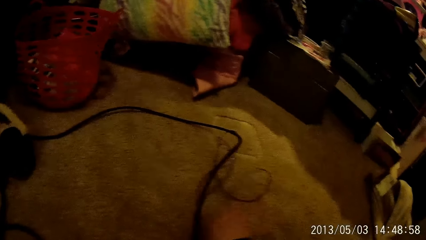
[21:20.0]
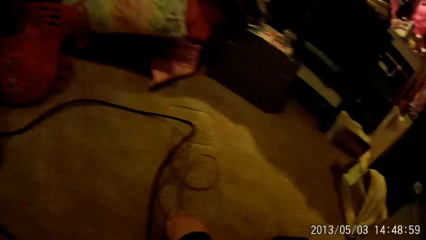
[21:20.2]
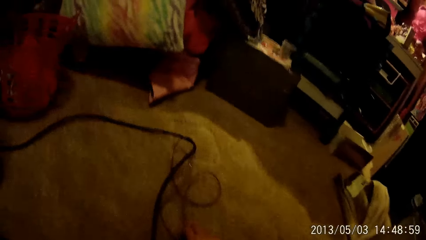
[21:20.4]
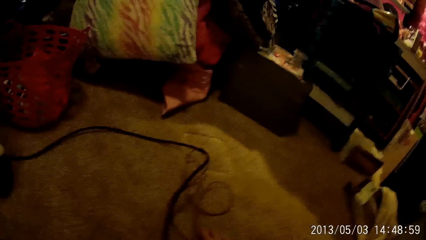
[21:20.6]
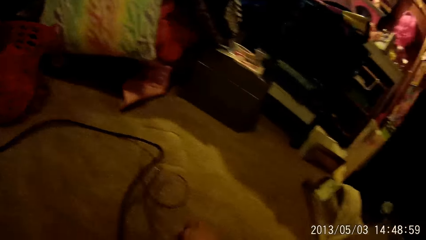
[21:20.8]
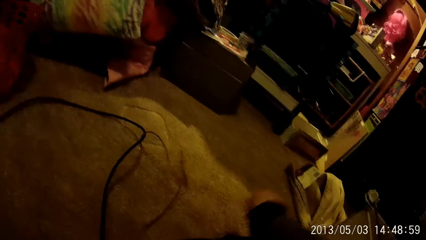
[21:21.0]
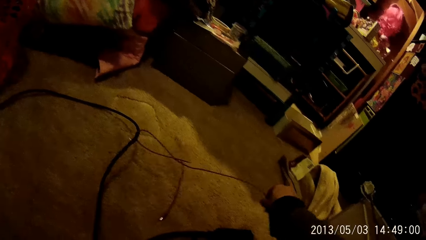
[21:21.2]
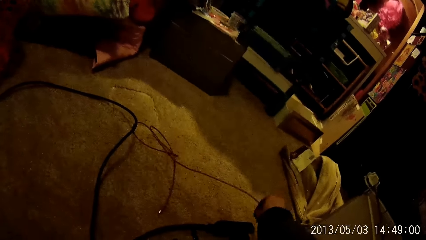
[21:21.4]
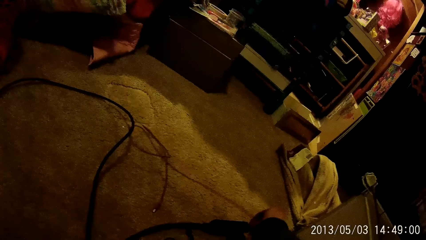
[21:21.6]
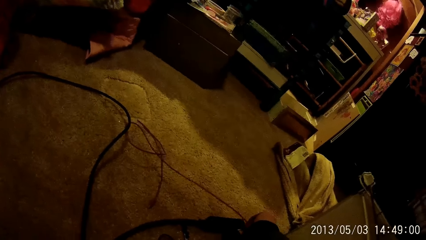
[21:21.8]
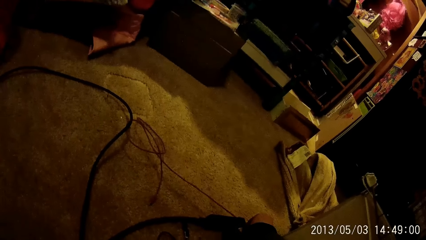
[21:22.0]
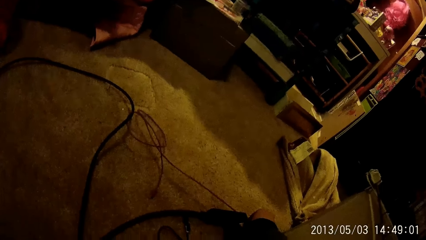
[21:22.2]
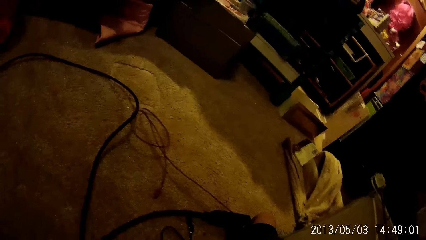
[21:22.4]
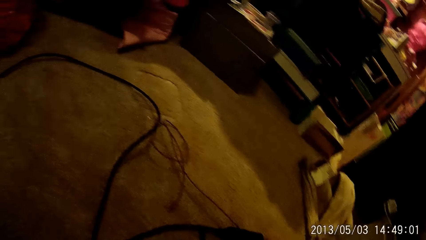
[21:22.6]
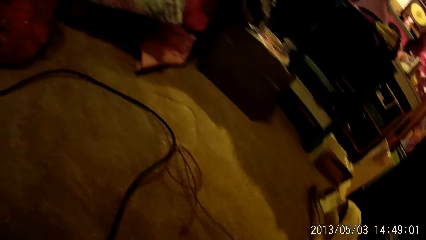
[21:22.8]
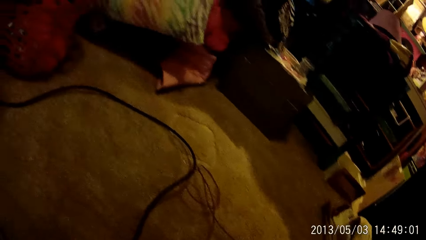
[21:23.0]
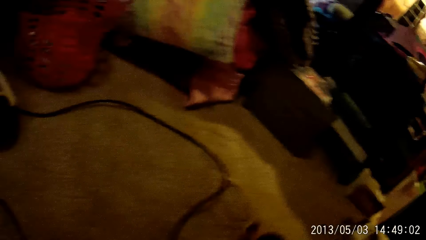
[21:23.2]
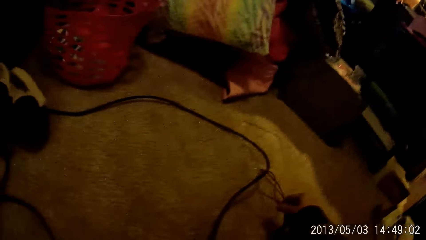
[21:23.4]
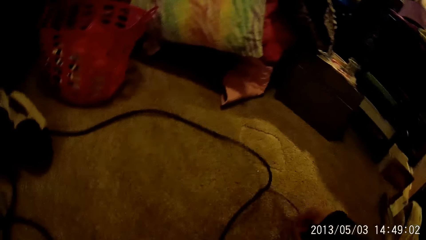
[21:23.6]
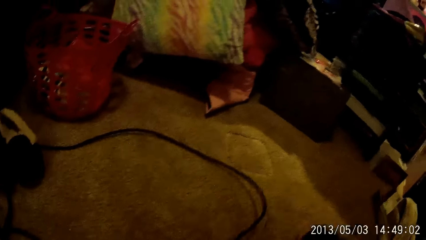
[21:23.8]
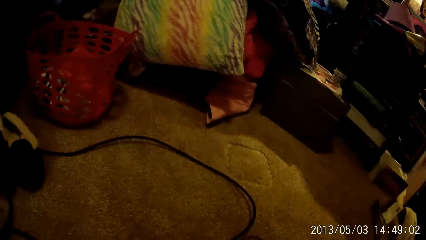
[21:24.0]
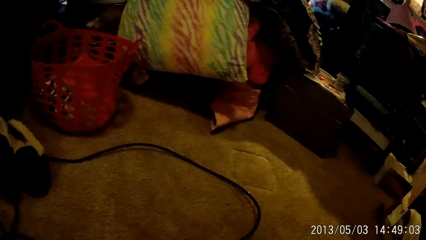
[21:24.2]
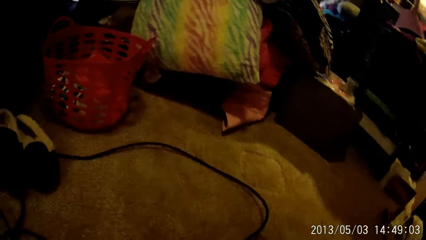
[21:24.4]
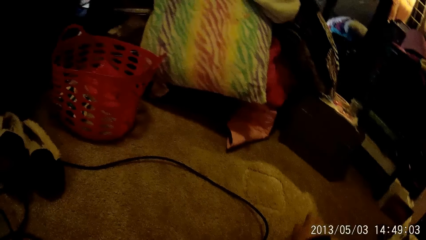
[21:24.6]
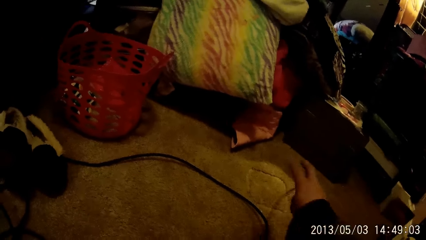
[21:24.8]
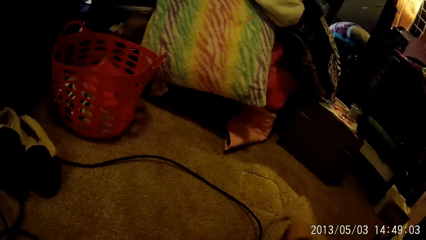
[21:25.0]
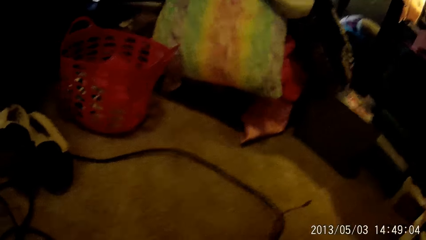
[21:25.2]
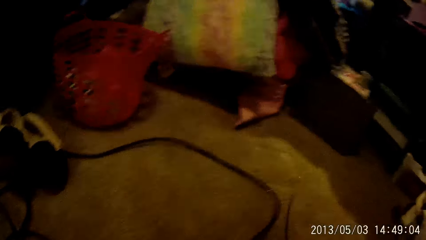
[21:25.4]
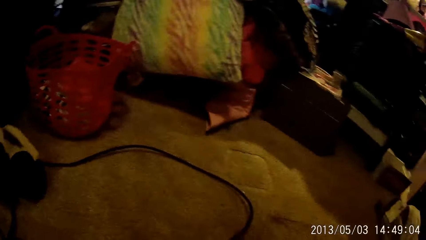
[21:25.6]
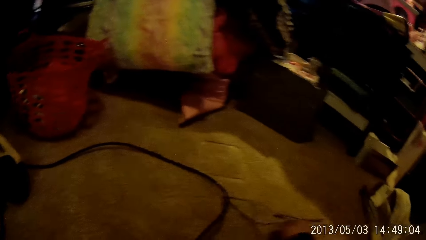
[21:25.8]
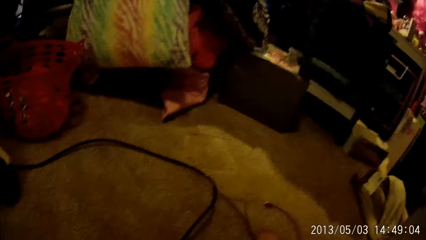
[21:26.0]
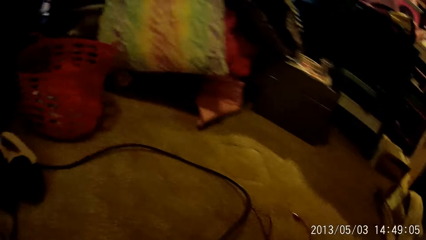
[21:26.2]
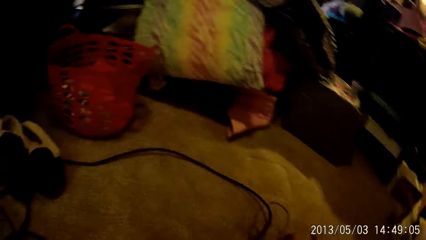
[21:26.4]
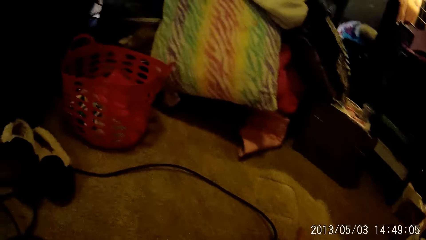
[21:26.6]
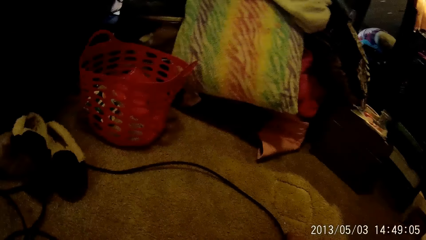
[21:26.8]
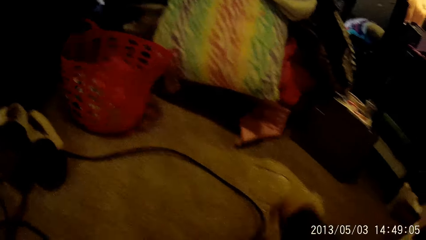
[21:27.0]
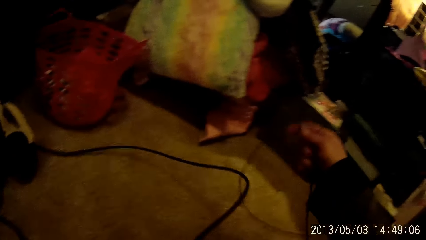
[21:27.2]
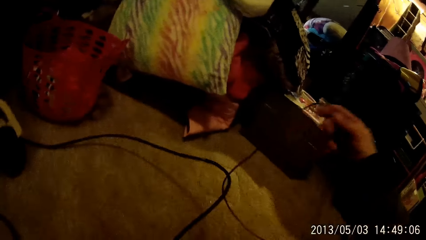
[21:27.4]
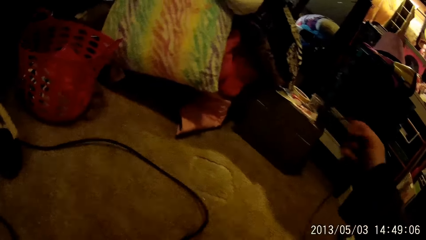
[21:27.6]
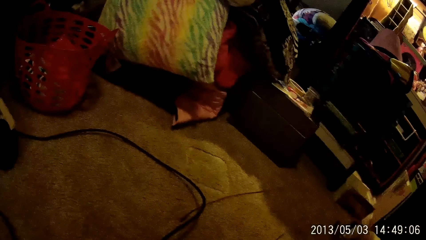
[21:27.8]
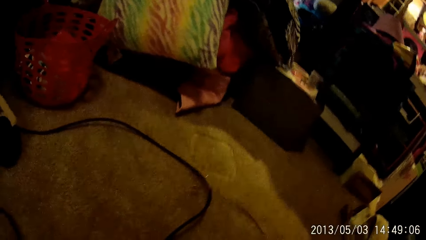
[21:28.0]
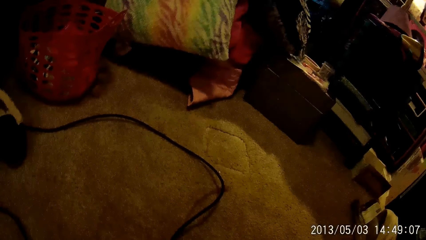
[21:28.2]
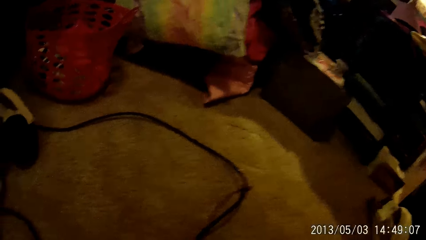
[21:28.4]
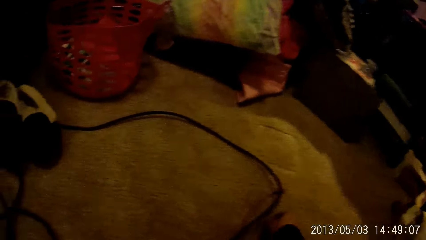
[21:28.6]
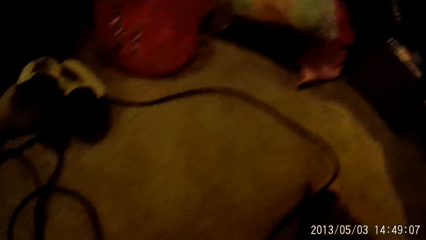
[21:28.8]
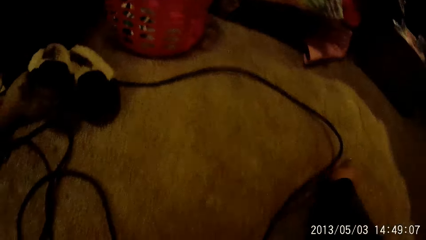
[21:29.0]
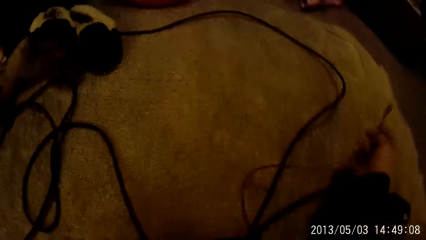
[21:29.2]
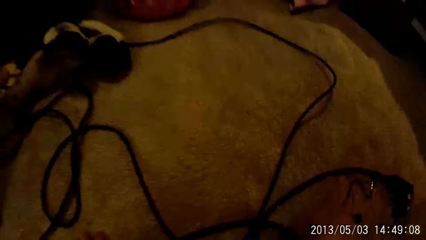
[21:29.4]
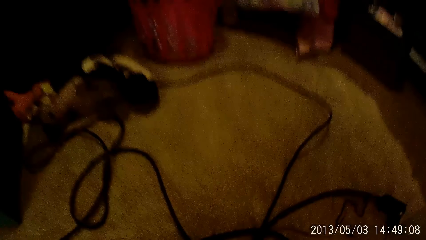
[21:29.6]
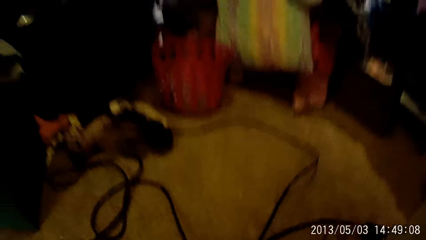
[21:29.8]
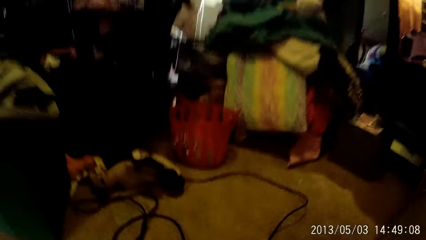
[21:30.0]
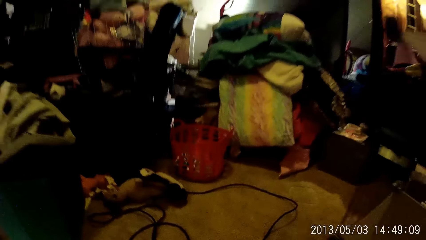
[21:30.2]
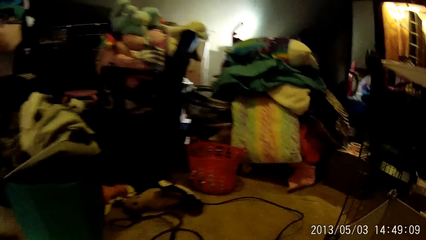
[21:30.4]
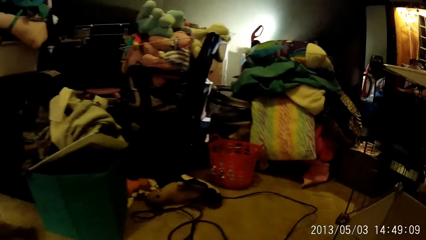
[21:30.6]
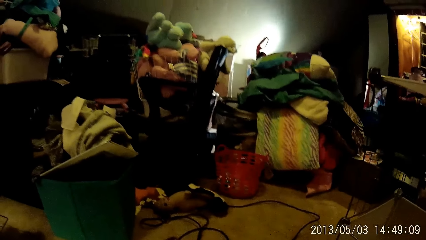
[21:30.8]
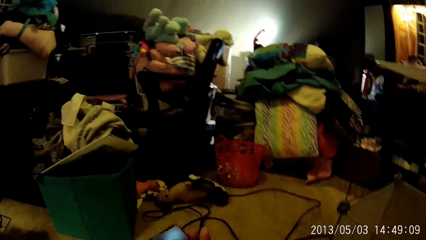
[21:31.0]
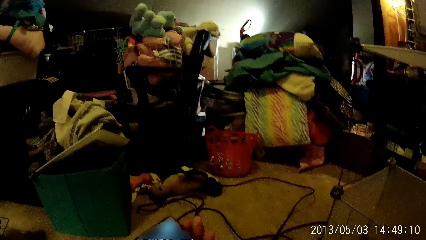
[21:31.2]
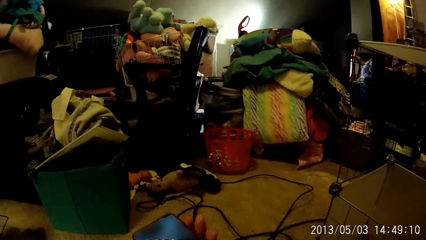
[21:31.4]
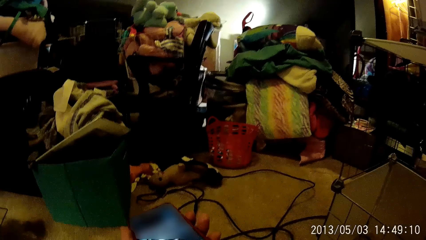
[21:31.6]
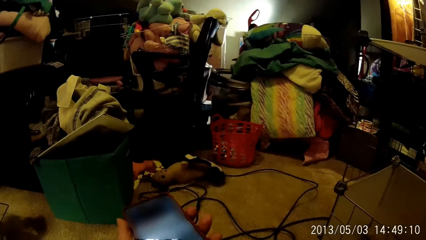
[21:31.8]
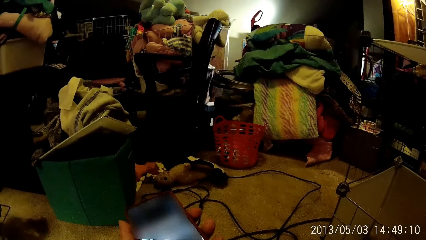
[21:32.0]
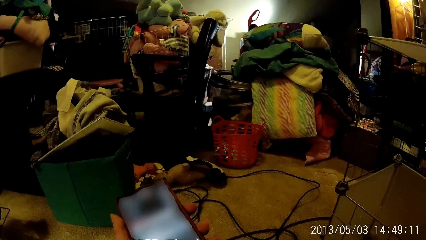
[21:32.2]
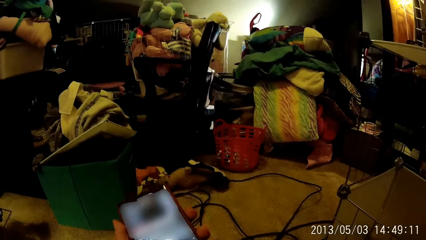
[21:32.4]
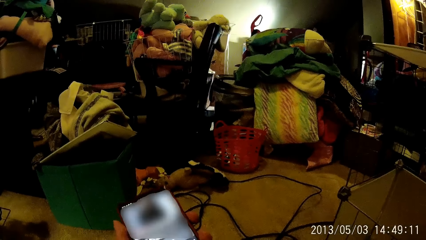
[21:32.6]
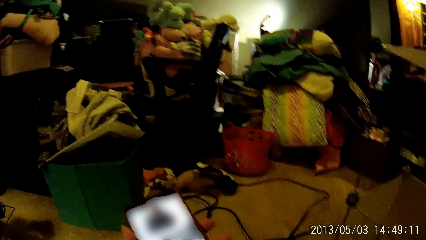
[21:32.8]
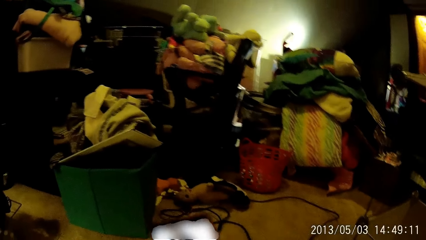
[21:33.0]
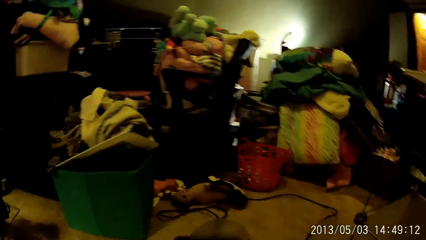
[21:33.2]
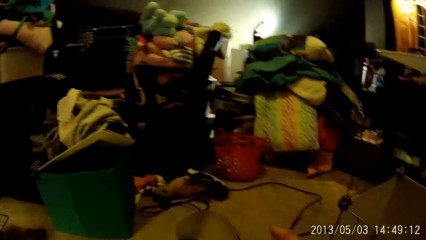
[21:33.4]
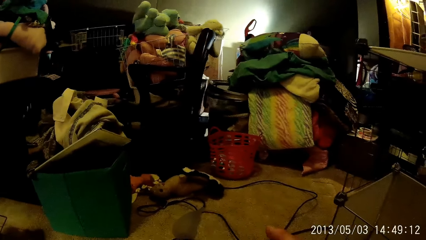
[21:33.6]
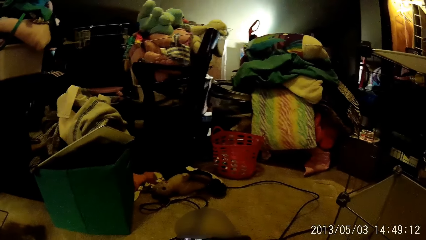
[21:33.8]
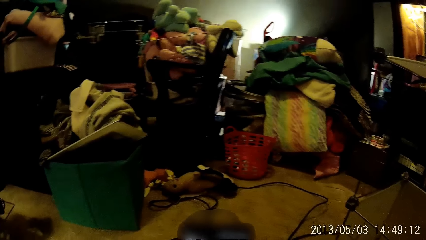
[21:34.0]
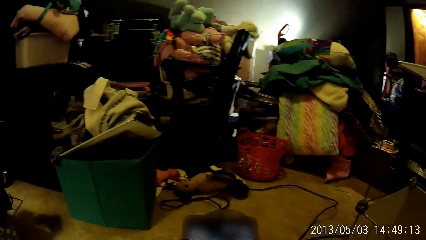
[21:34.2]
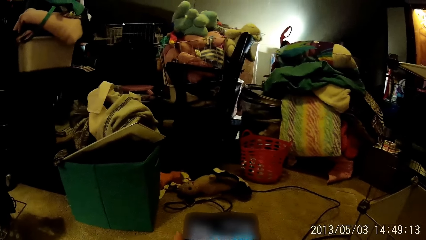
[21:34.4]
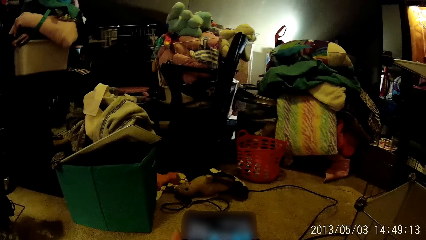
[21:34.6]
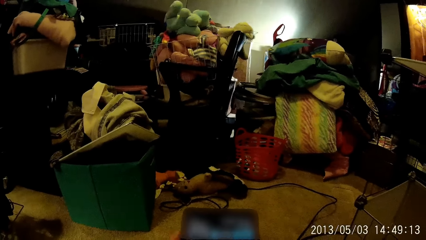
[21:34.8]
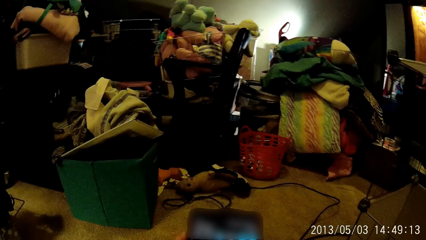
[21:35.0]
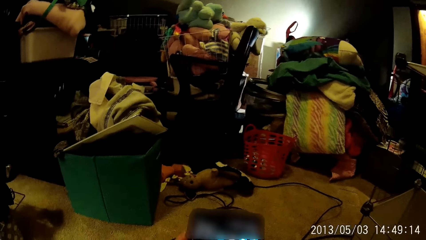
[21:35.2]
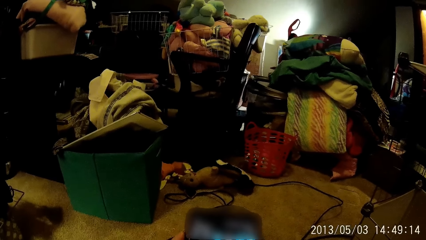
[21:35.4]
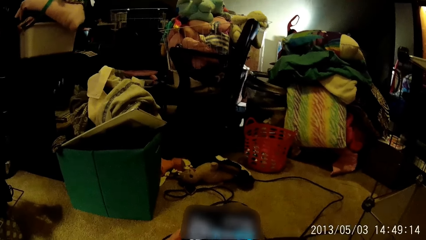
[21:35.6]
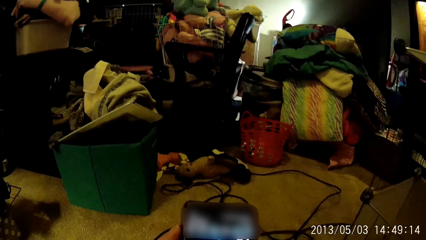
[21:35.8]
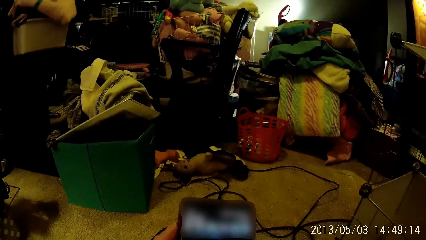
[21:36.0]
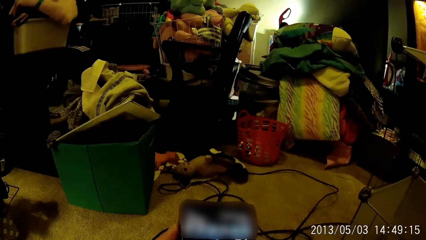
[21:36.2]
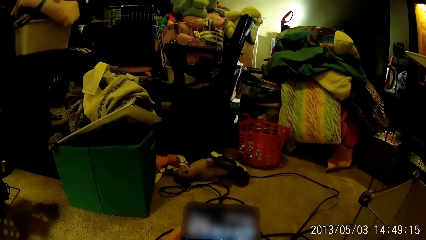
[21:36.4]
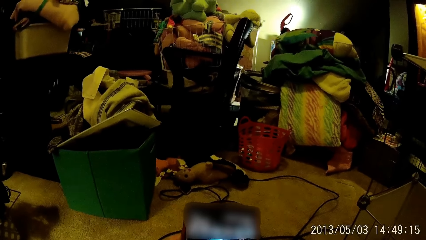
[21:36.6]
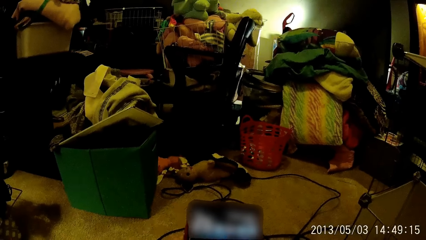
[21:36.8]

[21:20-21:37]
The camera wearer picks up the charger cable from the floor with his right hand. He plugs a phone in his left hand with the charger cable in his right hand. He operates the phone.
